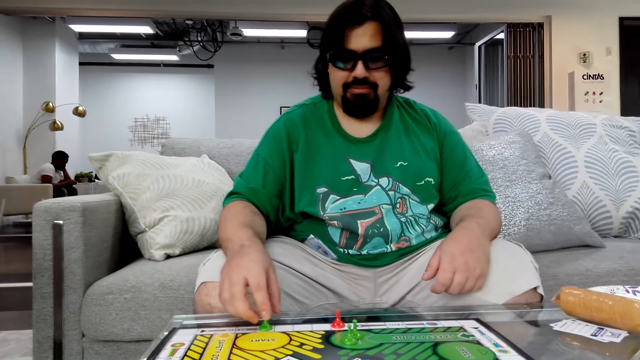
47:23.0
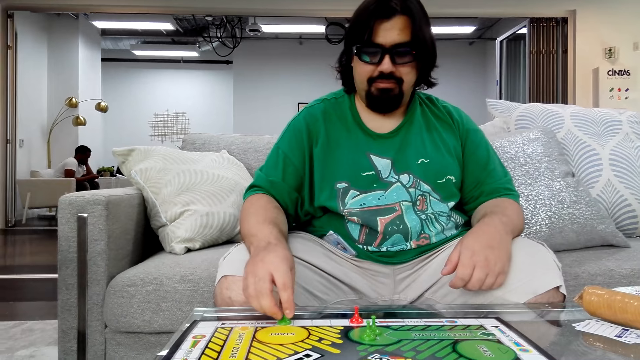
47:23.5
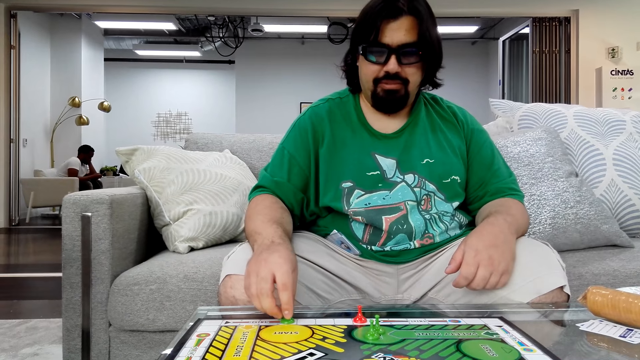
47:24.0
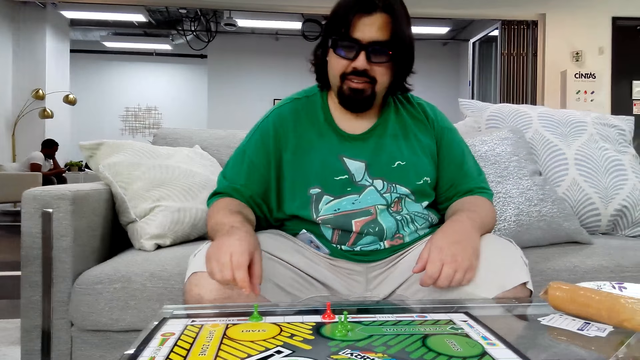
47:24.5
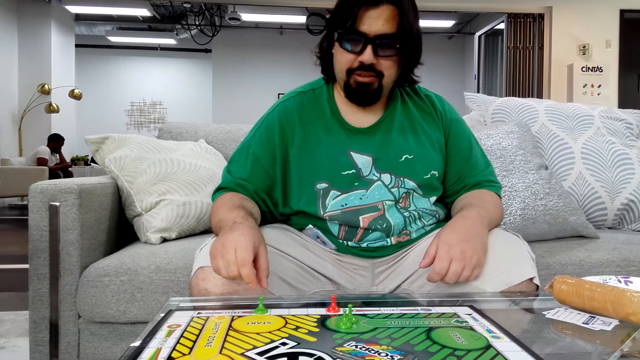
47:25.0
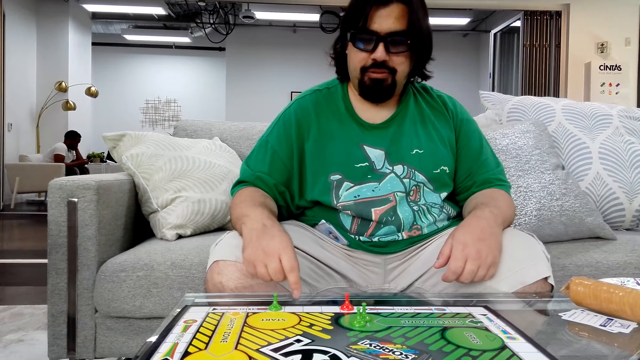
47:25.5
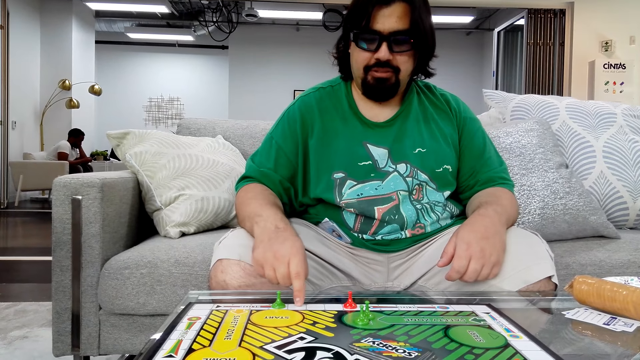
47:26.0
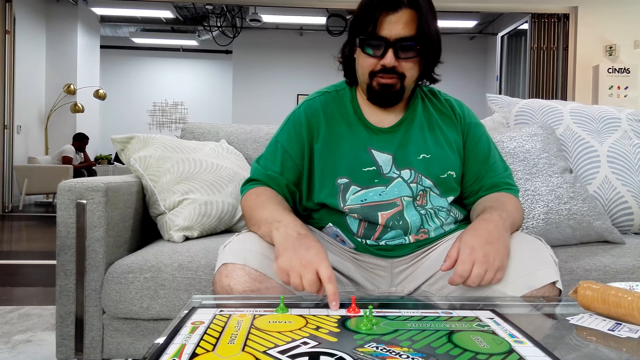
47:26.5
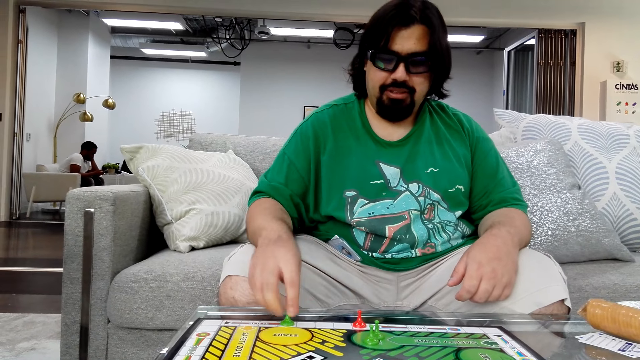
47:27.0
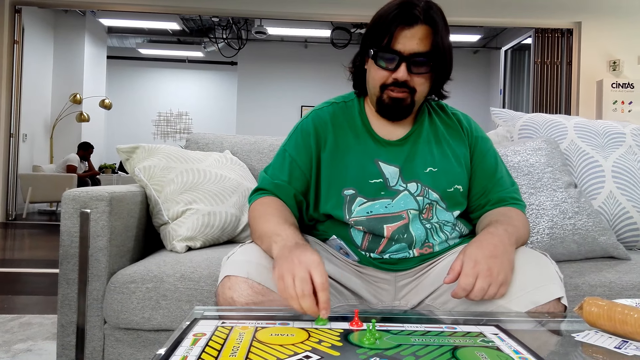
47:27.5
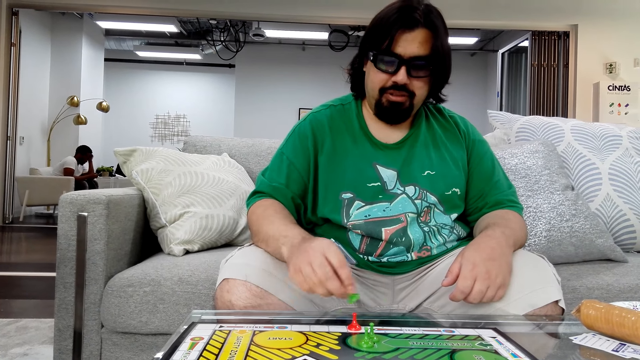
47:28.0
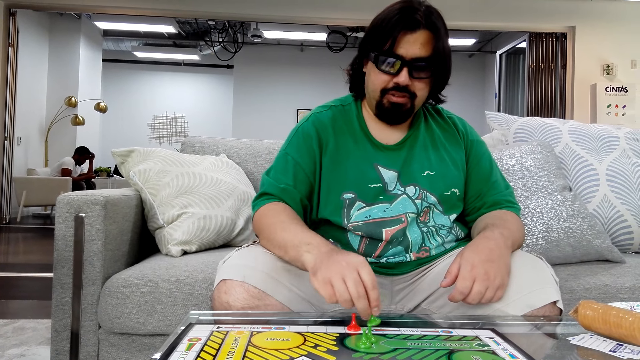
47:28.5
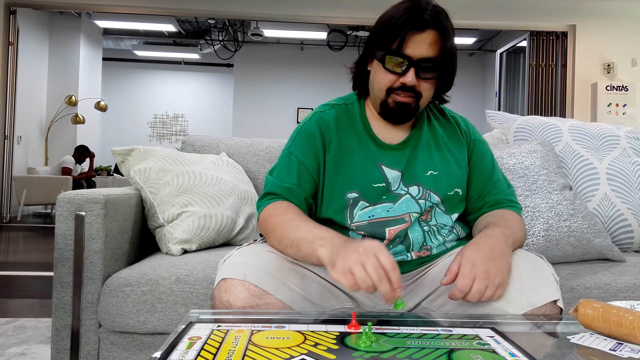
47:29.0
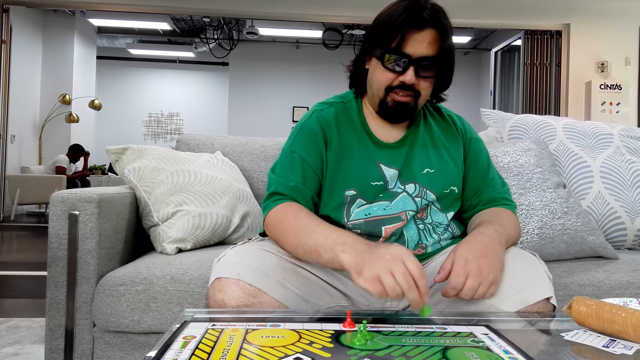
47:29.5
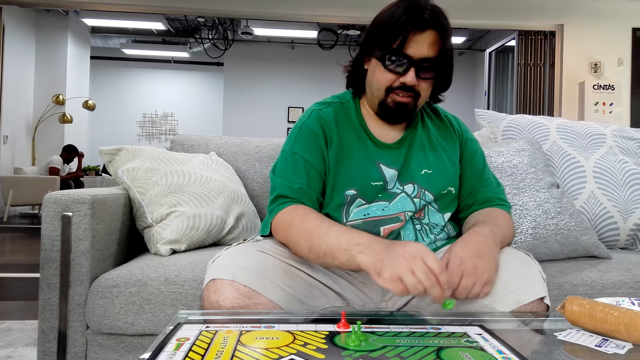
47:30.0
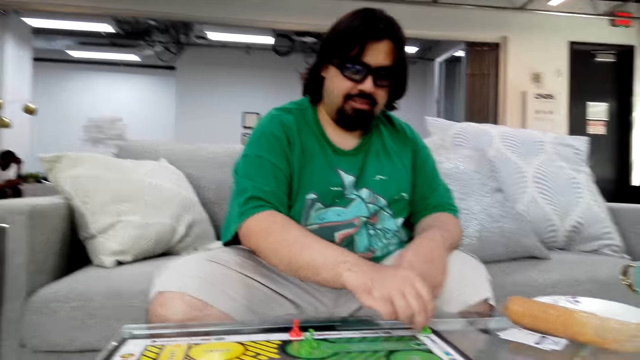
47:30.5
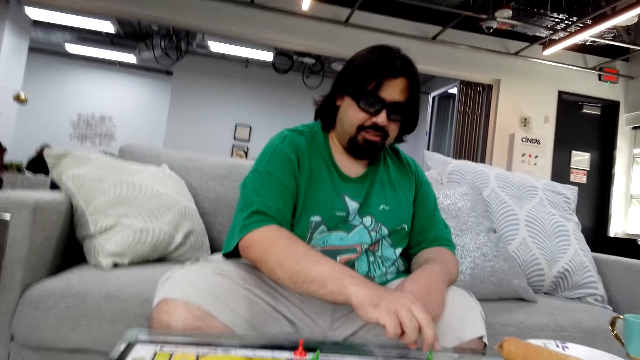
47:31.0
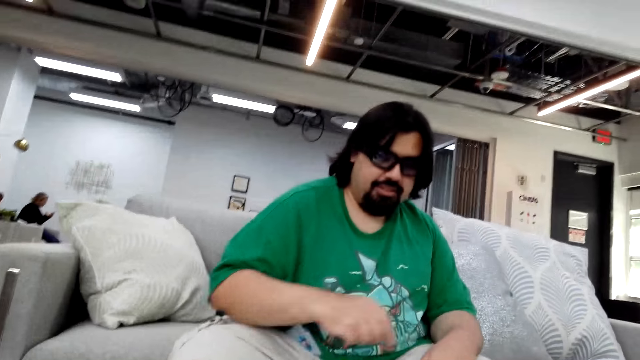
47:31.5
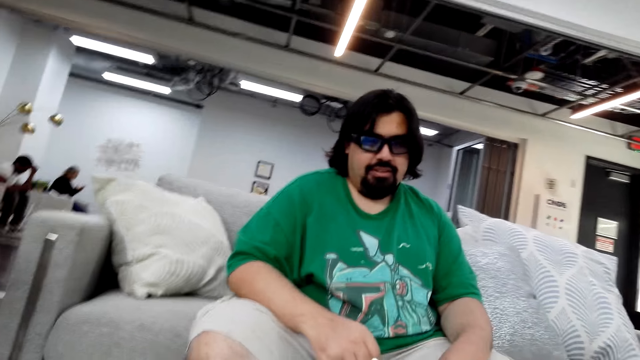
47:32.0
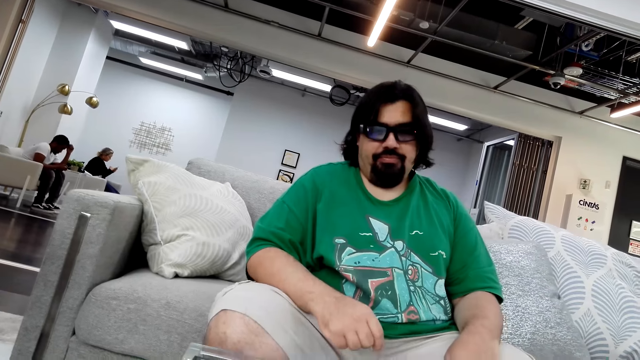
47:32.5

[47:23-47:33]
A man takes a stock, leaves the stock and moves his figure on the board. The man takes the stock, moves the stock on the board and puts the stock on the board.

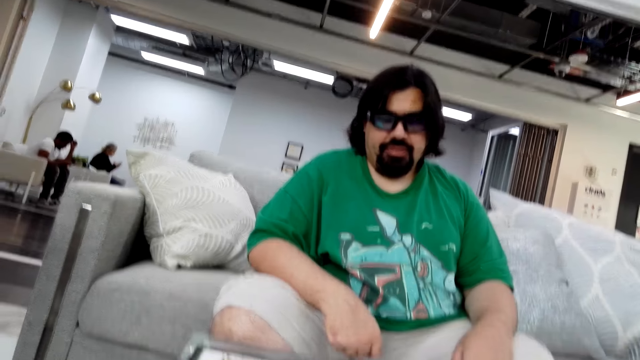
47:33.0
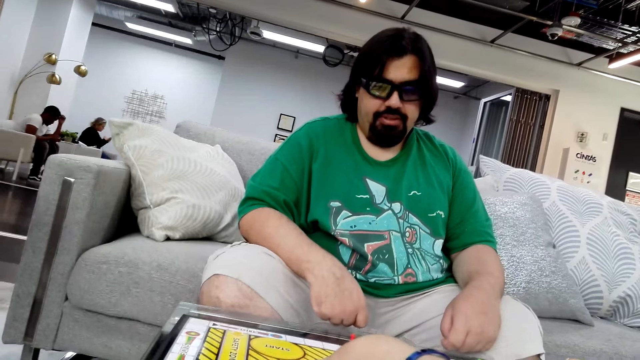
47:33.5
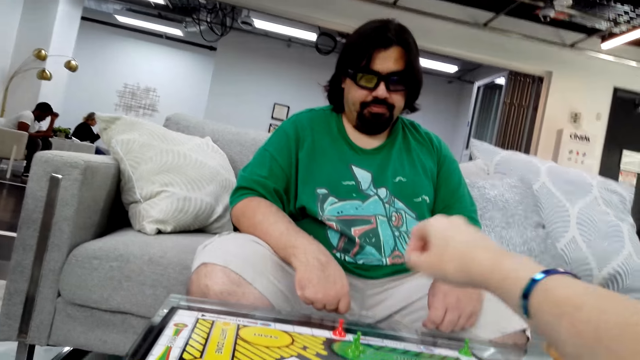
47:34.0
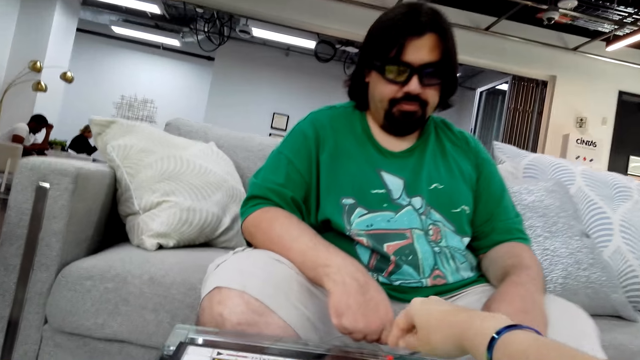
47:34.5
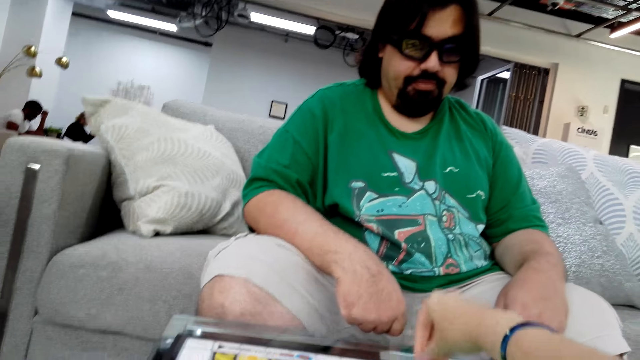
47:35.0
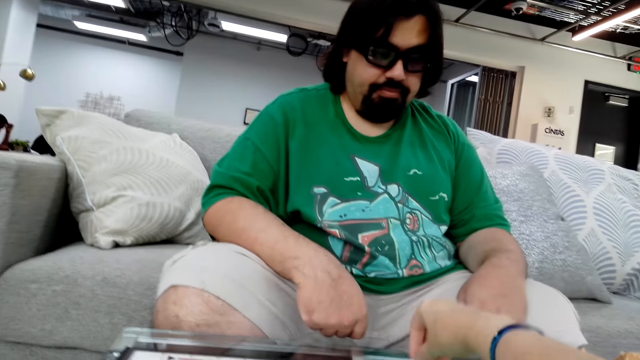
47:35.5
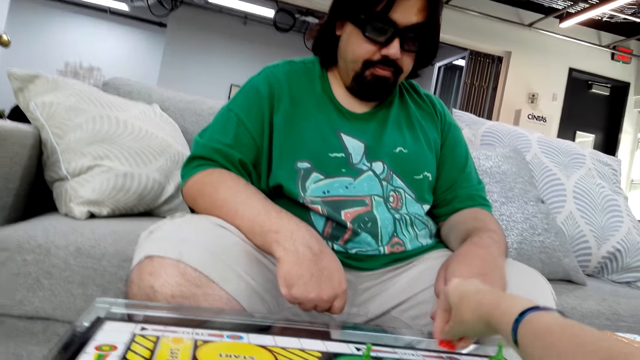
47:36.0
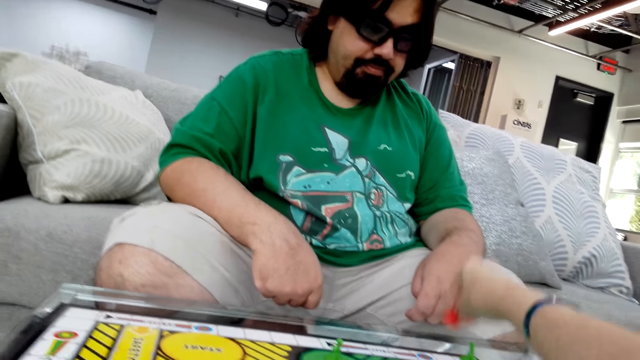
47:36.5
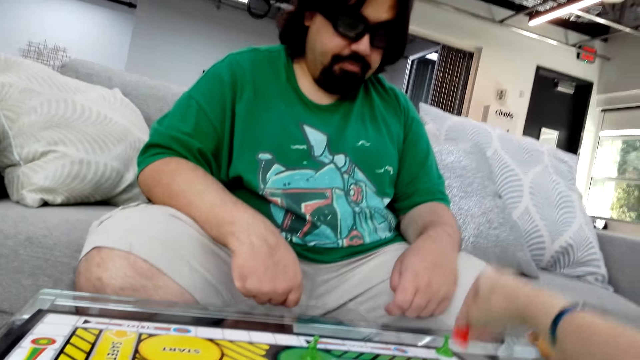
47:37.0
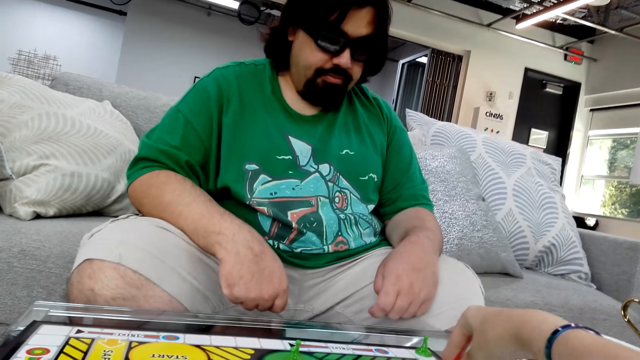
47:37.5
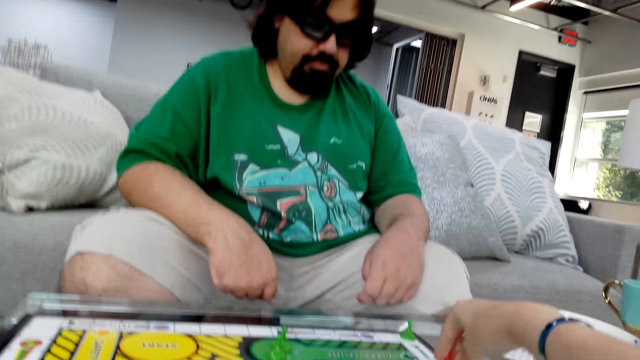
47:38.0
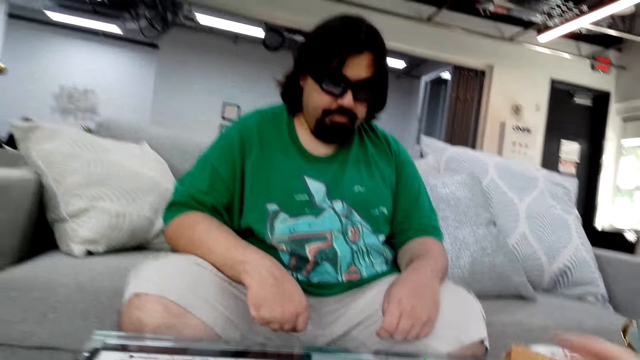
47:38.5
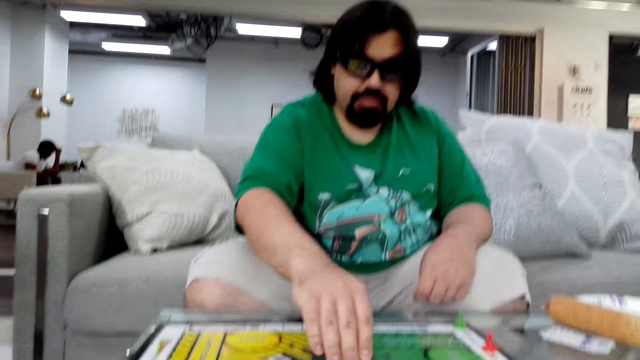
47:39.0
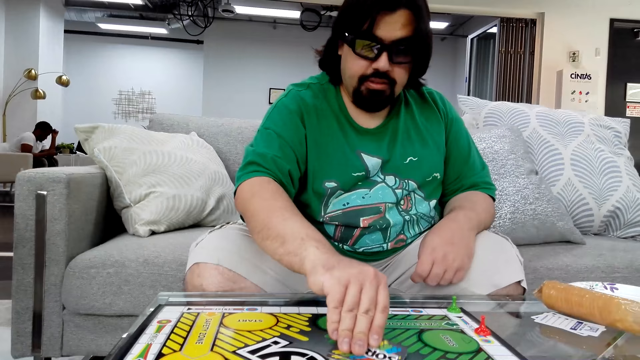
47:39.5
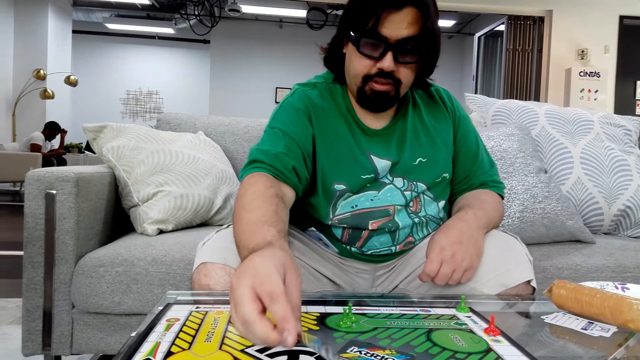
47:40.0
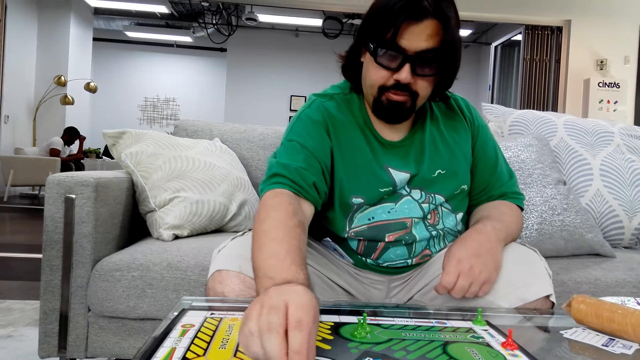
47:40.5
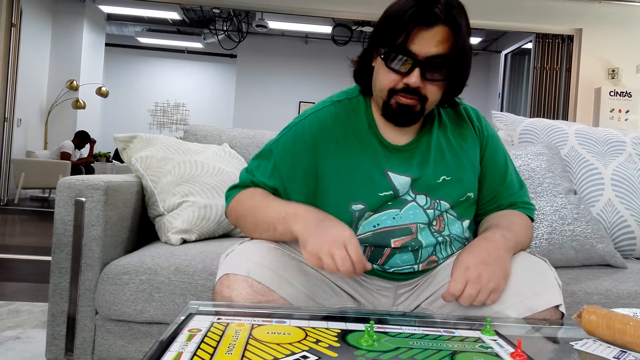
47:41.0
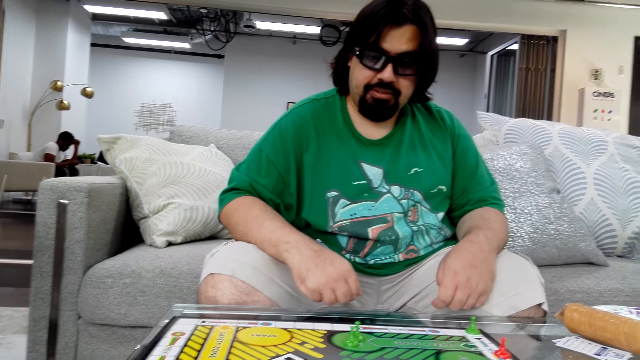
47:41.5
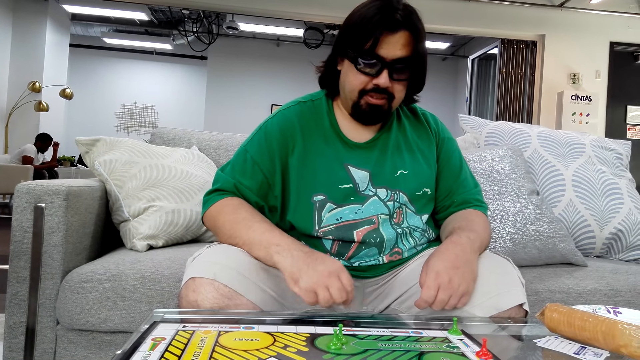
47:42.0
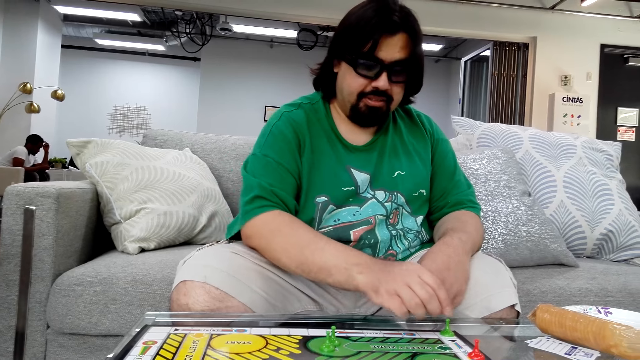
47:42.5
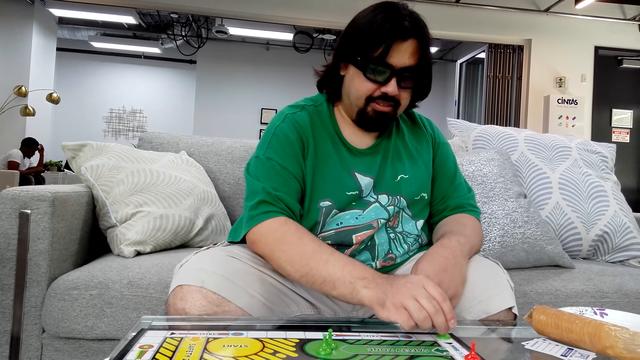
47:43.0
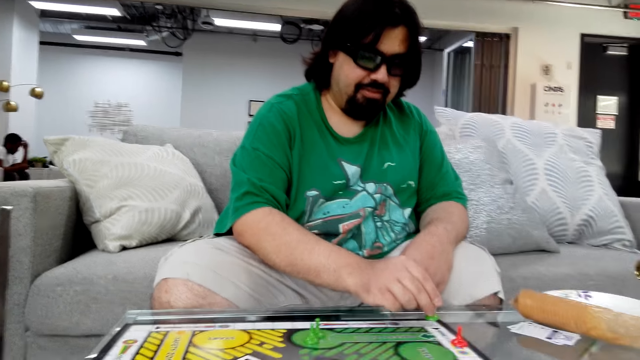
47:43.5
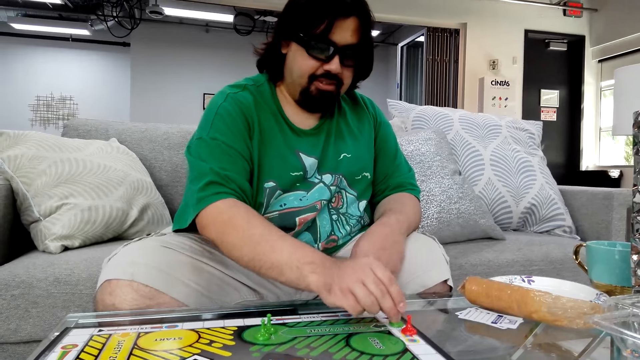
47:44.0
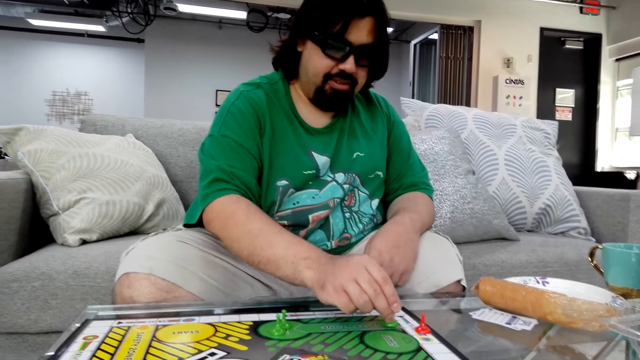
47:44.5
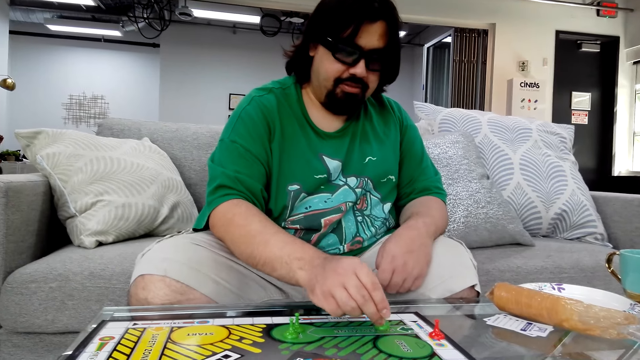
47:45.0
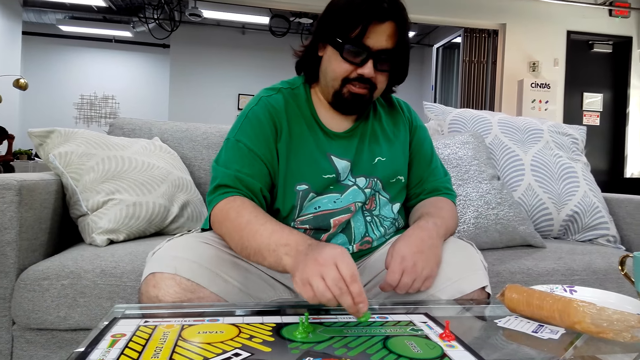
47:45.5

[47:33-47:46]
The camera wearer takes a card and puts the card on the board. She reads the instructions. She takes a stock and moves the stock on the board. She holds a board game piece with her right hand. She puts the stock on the board. A man takes a card. The man holds the poker card in his right hand. The man puts the card on the board and reads the instructions. The man takes a stock and moves the stock on the board.
